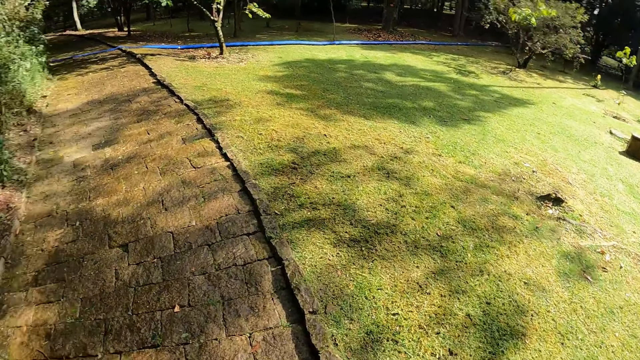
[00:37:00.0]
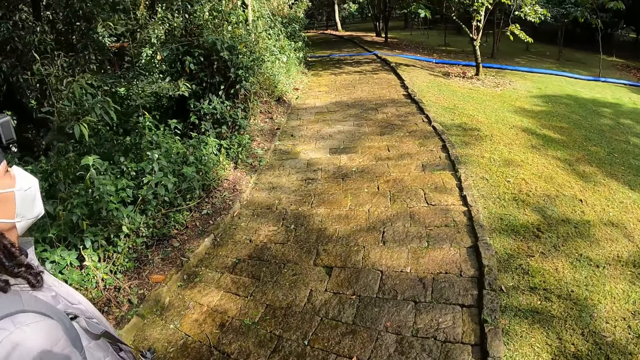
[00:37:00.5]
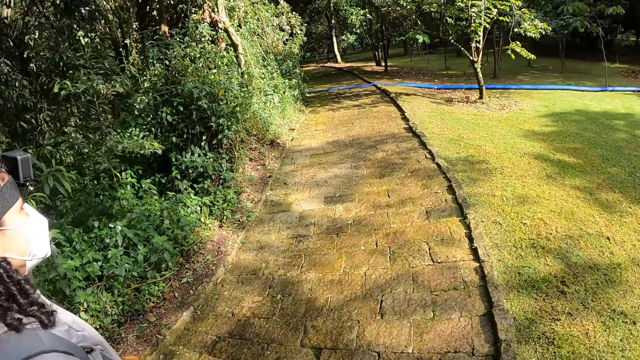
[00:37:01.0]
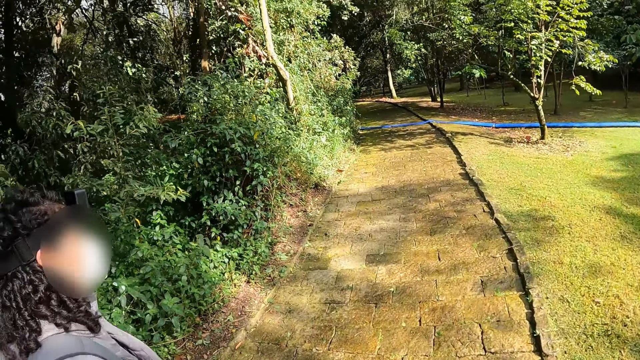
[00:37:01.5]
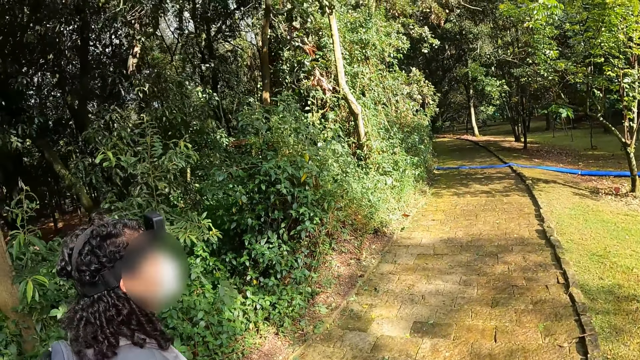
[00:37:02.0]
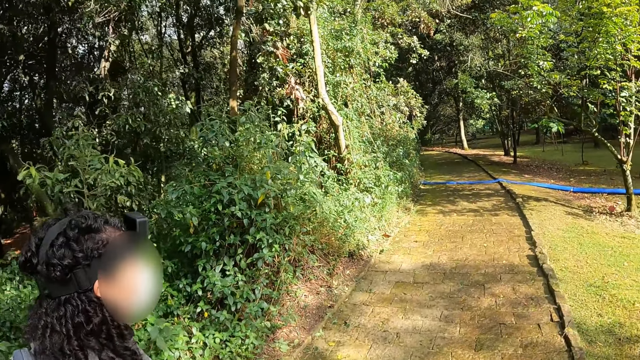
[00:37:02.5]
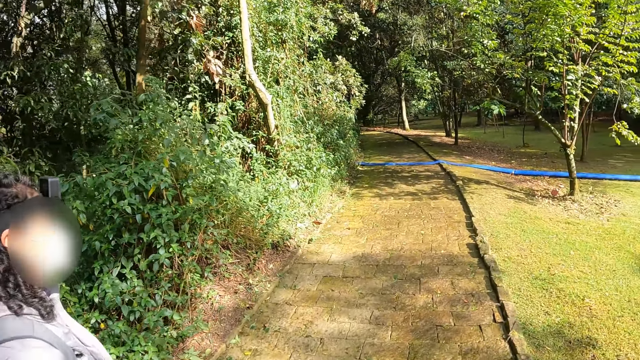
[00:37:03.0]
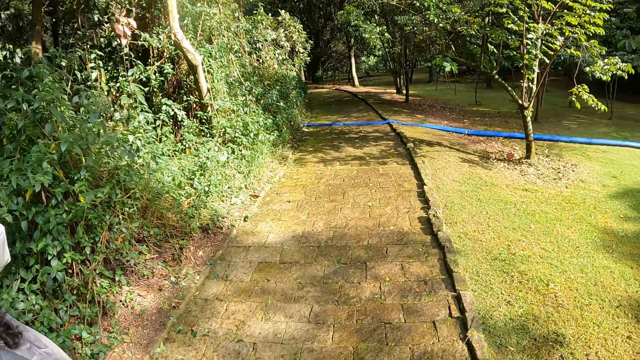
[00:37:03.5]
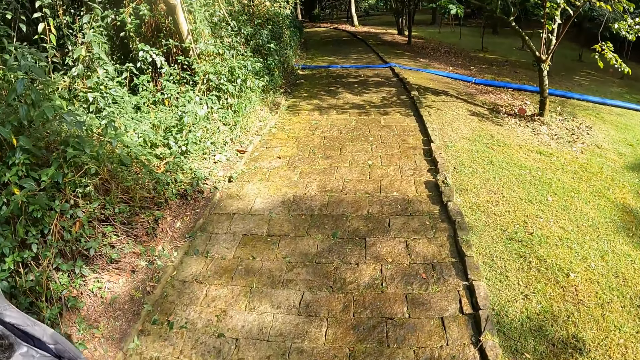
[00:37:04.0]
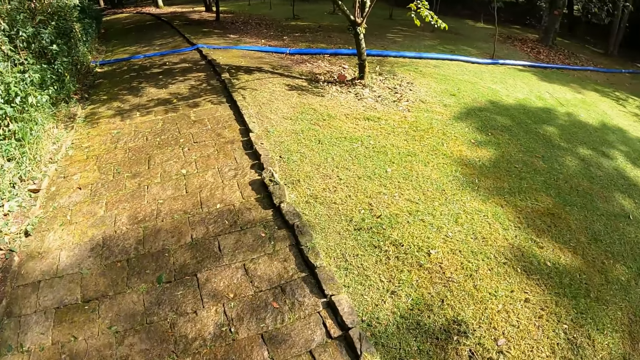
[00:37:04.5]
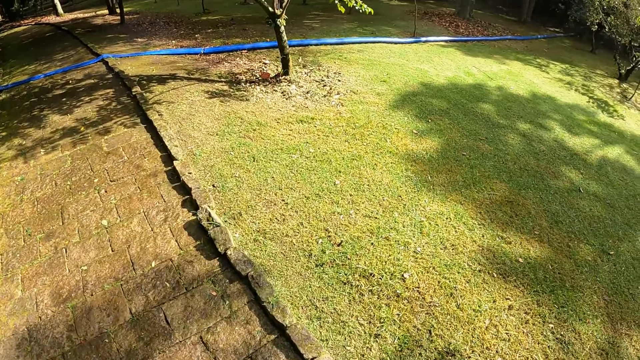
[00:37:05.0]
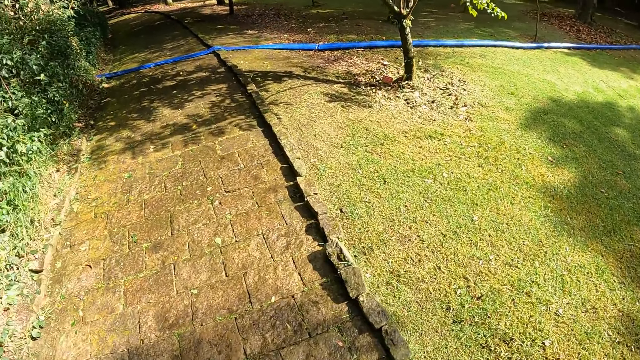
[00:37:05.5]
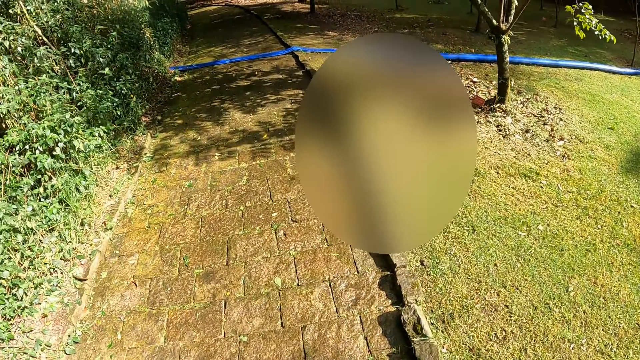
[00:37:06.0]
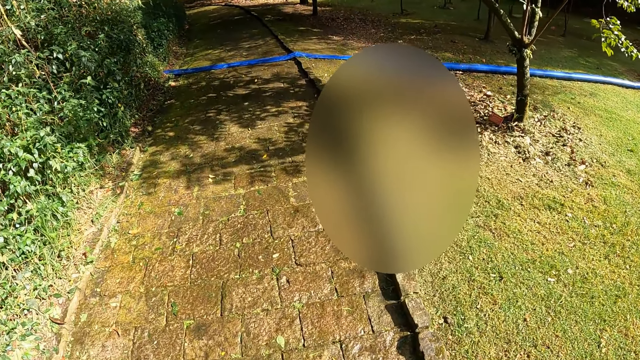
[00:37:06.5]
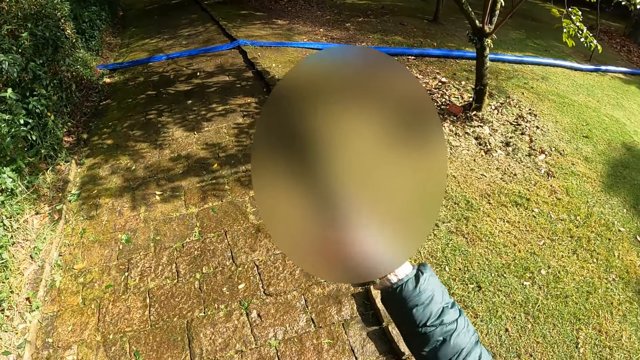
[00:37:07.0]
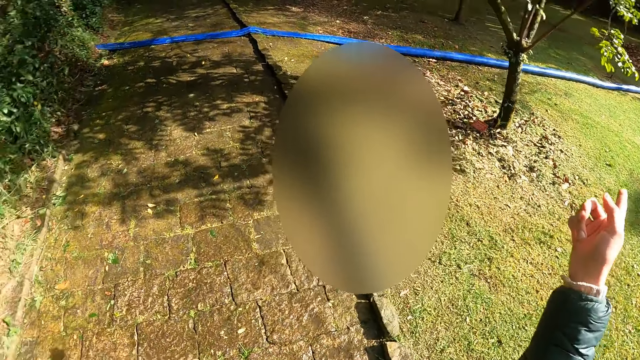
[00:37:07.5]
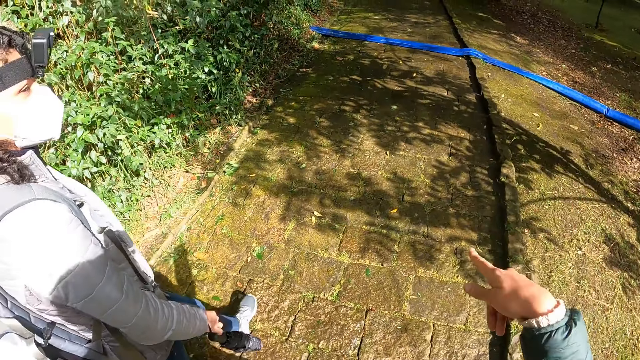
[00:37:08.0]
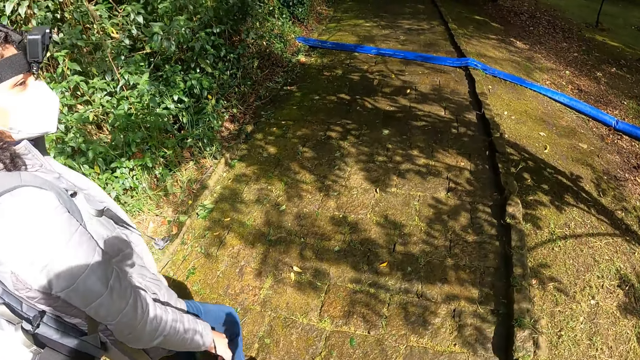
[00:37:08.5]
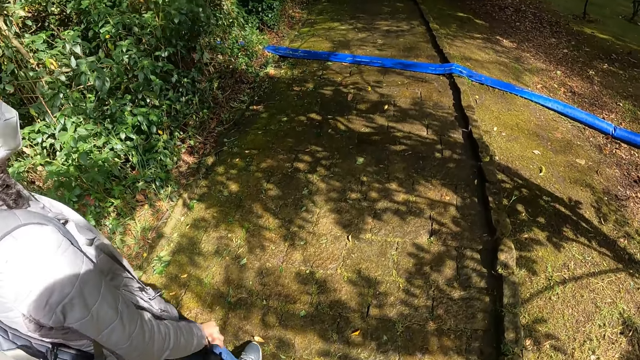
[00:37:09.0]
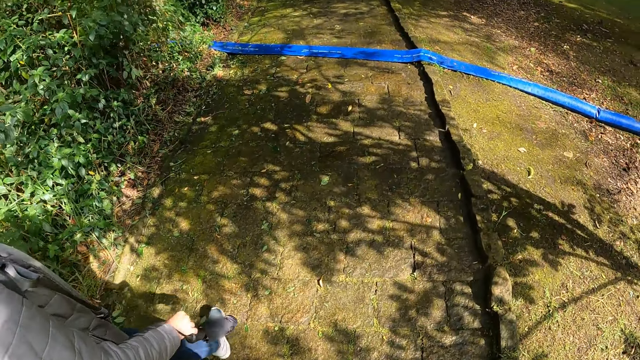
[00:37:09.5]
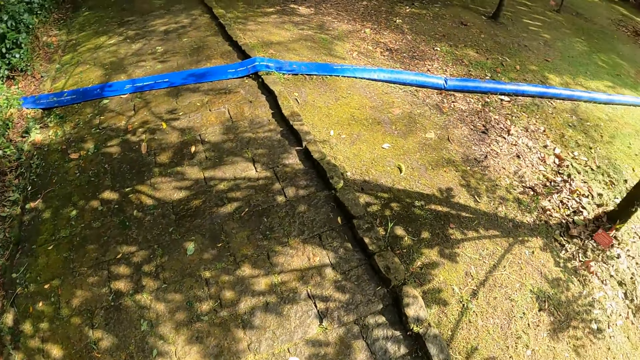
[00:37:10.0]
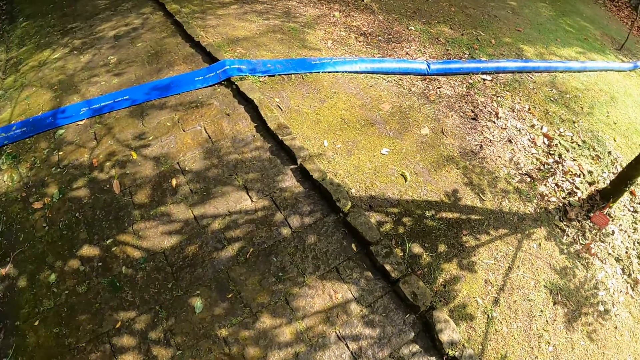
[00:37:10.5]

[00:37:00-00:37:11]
The camera wearer looks at a woman. They look at the vegetation. They interact with the woman. They point a finger. They look at the woman.

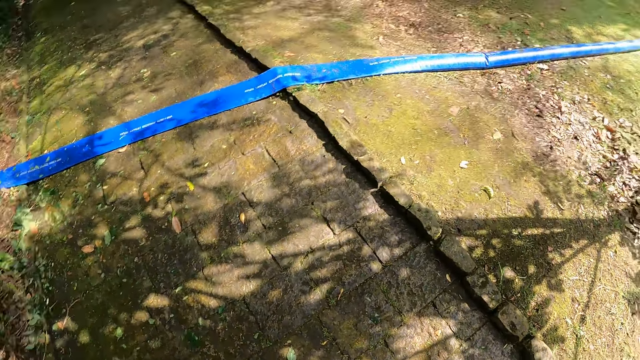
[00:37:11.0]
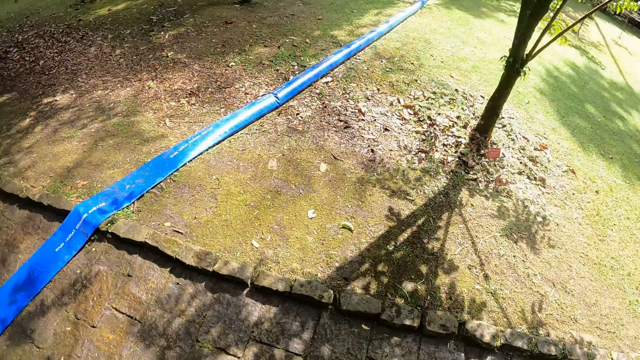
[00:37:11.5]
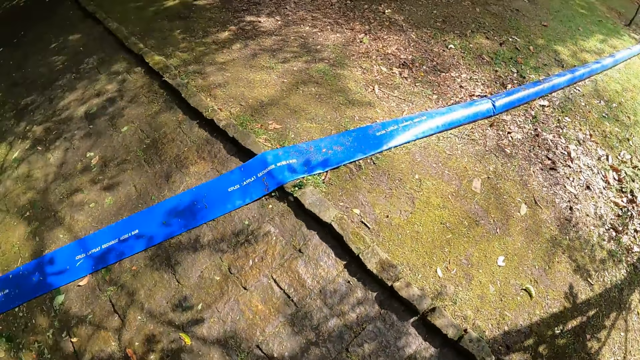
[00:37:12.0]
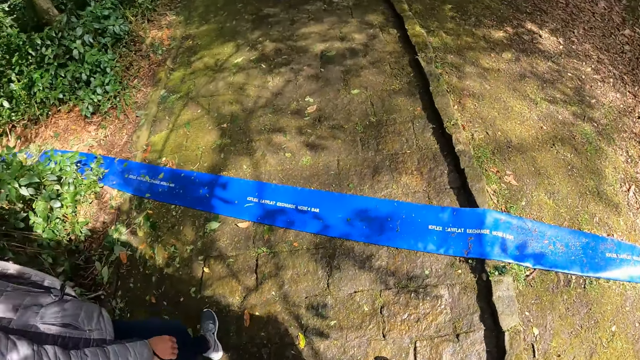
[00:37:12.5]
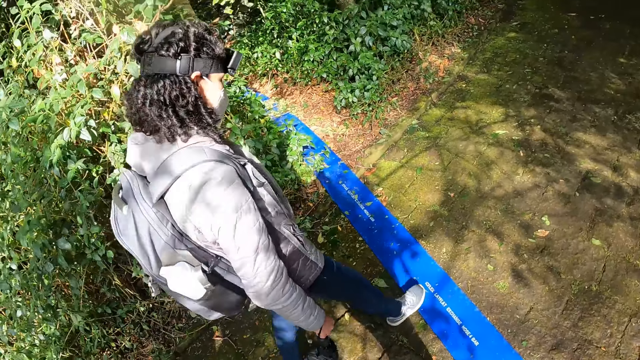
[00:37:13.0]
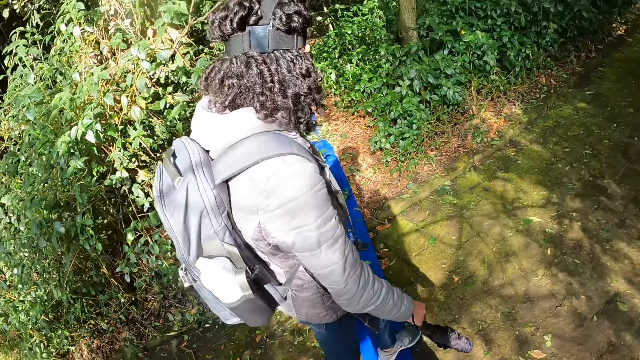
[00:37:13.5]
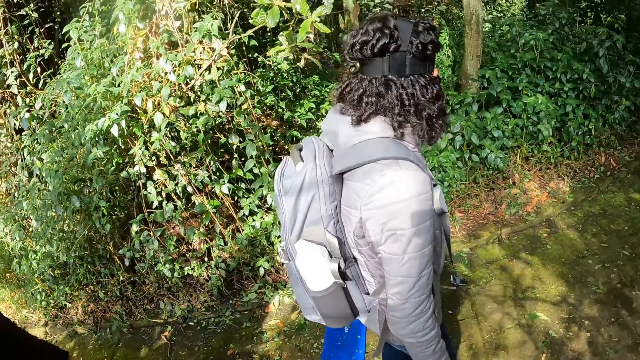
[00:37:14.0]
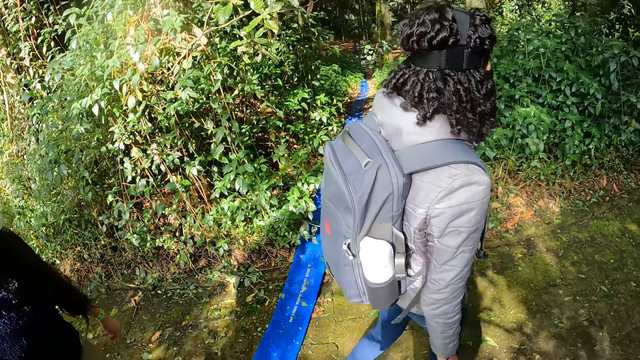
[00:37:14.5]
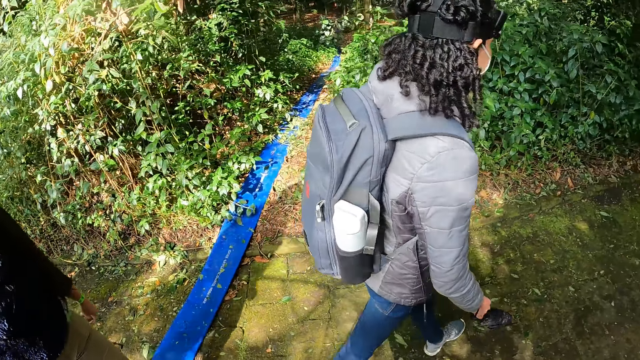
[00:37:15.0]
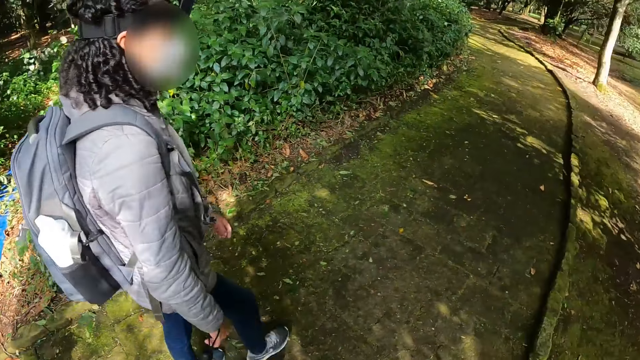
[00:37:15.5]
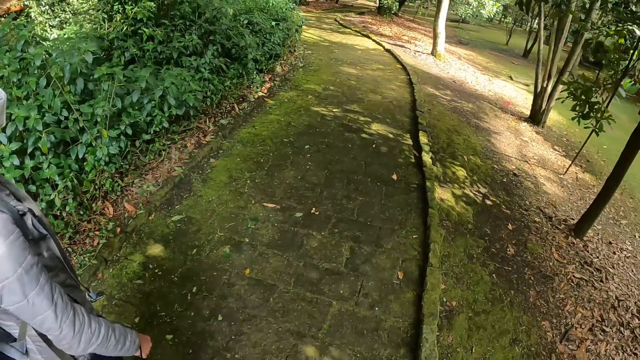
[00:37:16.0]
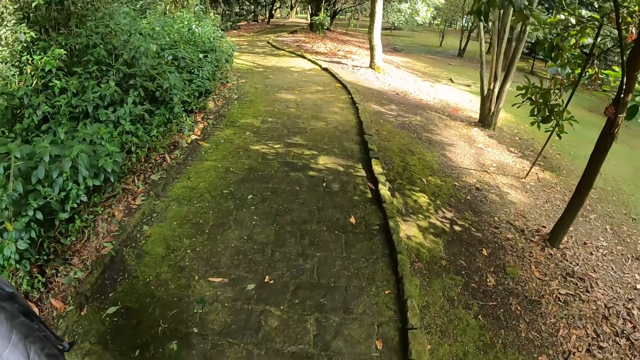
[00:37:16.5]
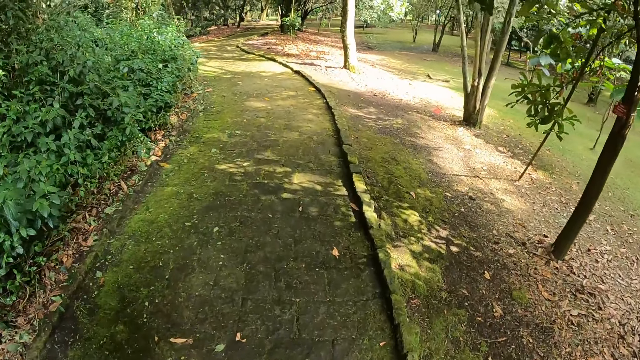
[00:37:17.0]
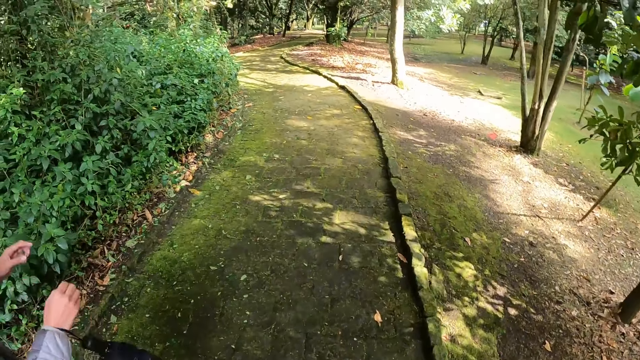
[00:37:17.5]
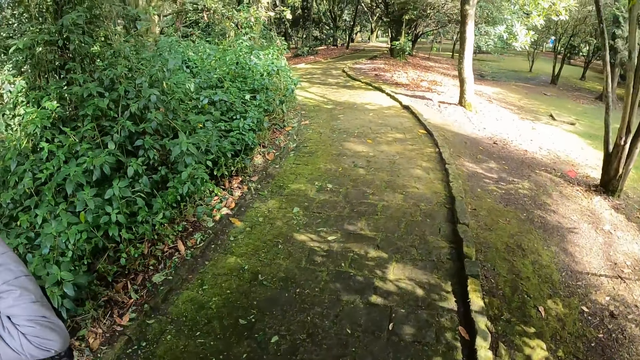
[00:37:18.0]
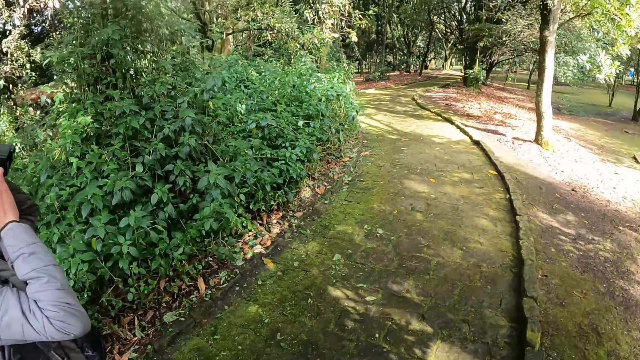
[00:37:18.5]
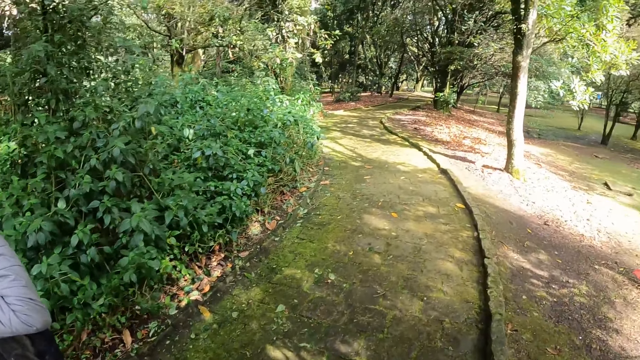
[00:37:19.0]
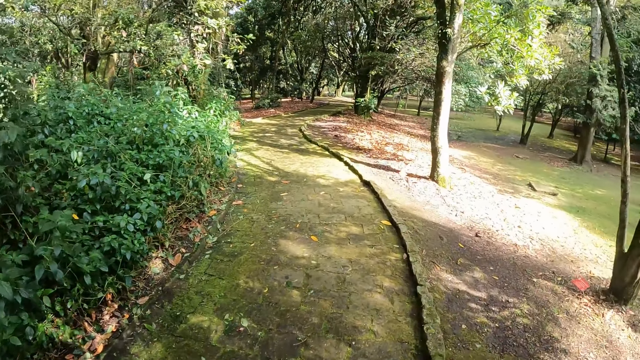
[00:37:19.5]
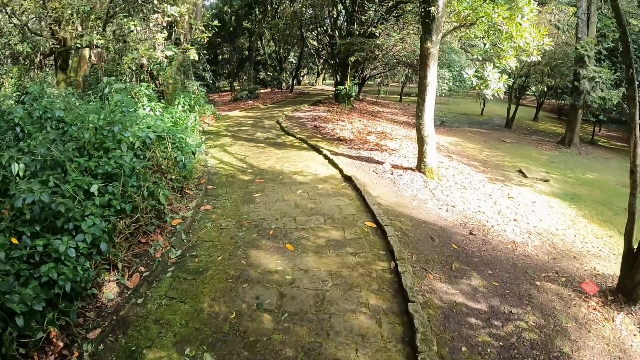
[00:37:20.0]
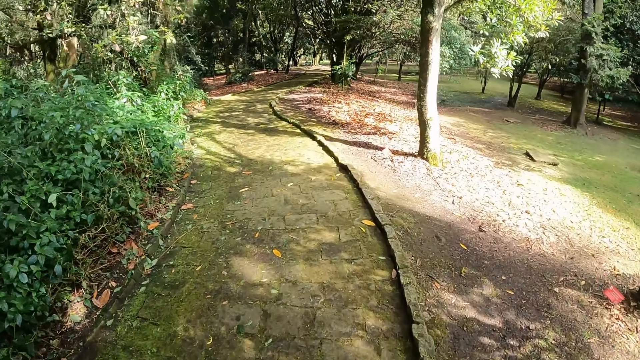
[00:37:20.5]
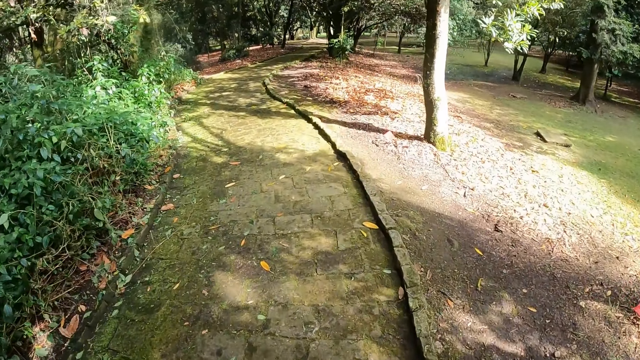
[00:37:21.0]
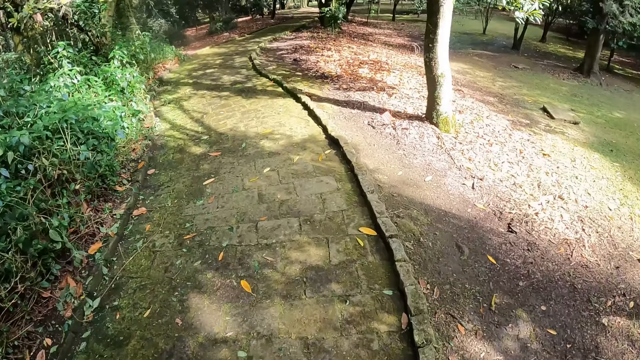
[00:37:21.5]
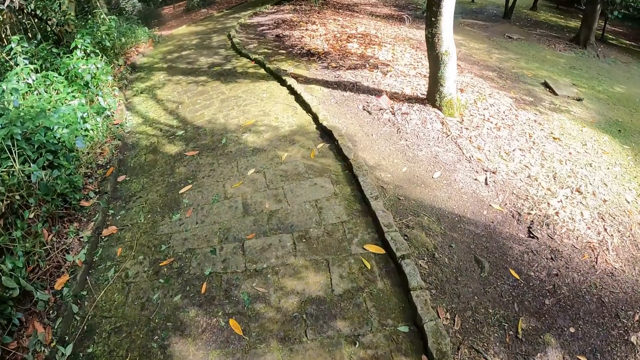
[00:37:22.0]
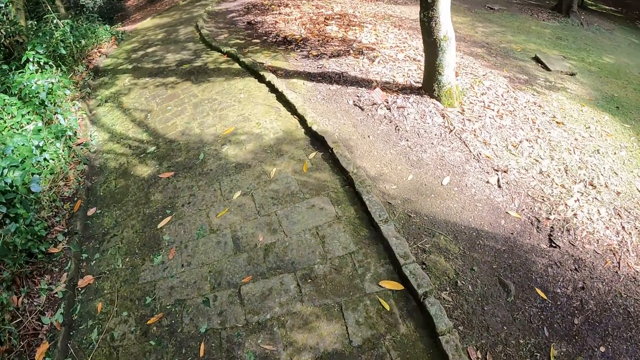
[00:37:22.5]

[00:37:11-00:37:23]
The camera wearer looks at the water pipe on the ground. They look at a person. They look at the pathway. They look at the vegetation.
